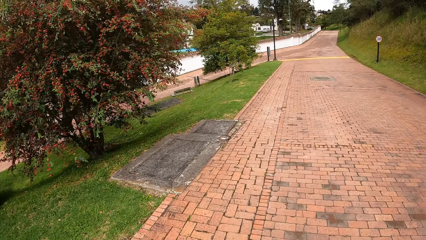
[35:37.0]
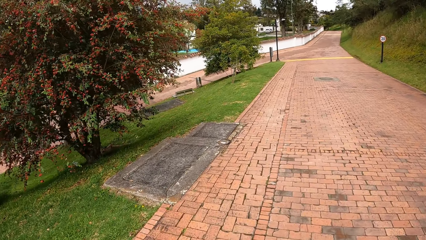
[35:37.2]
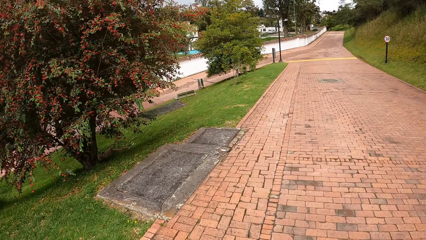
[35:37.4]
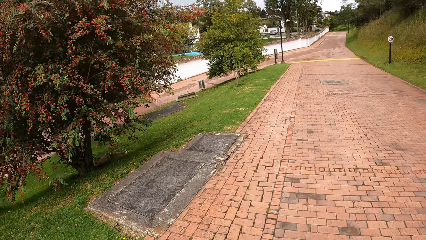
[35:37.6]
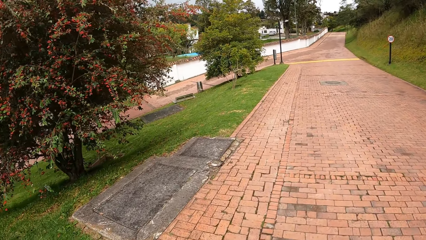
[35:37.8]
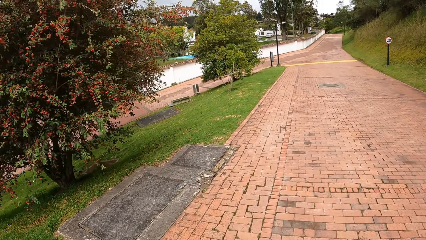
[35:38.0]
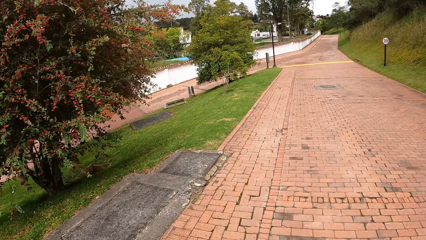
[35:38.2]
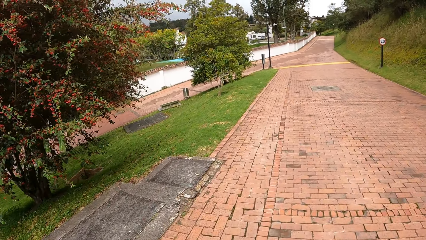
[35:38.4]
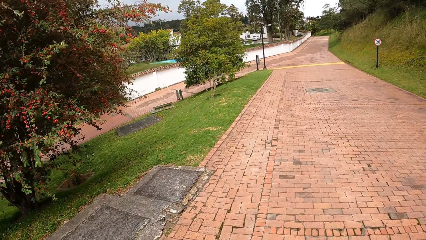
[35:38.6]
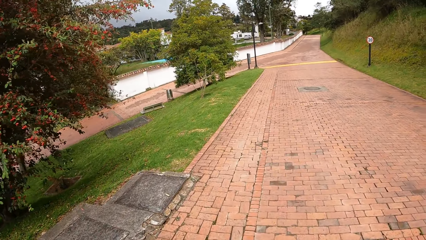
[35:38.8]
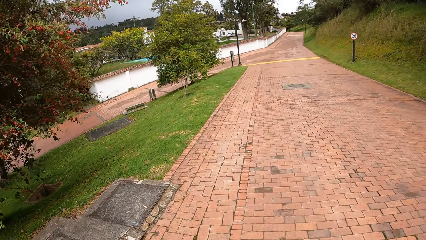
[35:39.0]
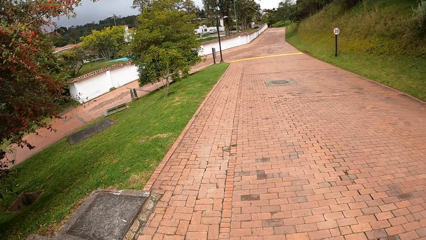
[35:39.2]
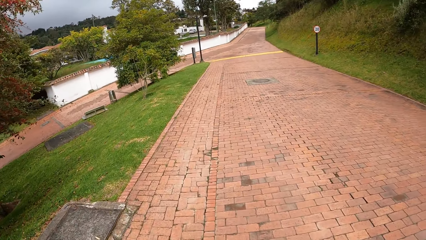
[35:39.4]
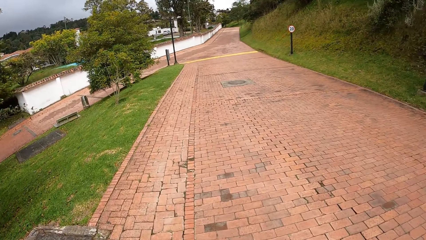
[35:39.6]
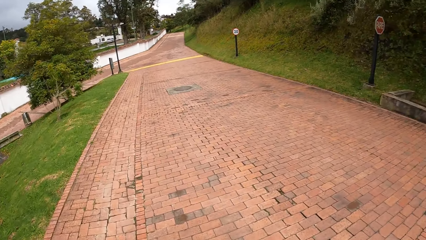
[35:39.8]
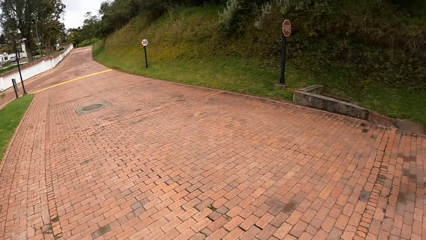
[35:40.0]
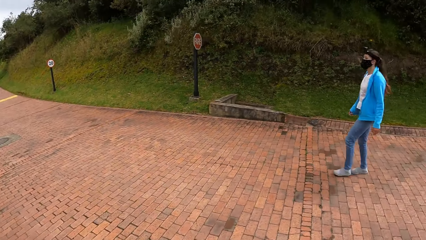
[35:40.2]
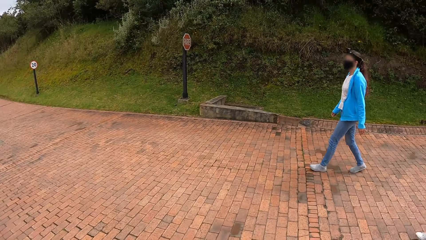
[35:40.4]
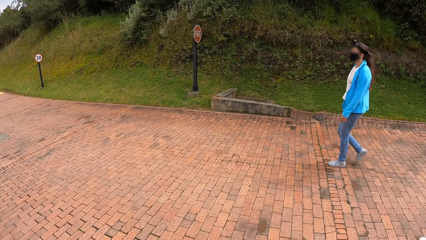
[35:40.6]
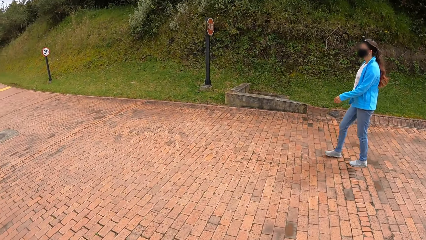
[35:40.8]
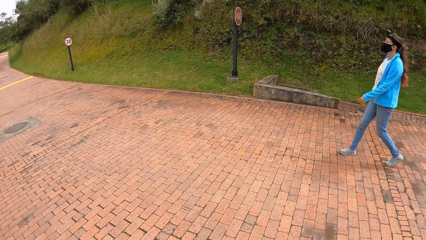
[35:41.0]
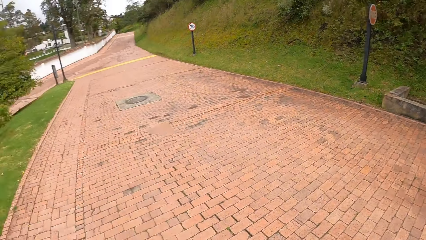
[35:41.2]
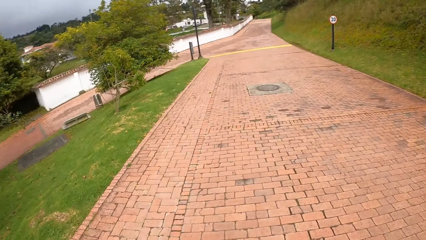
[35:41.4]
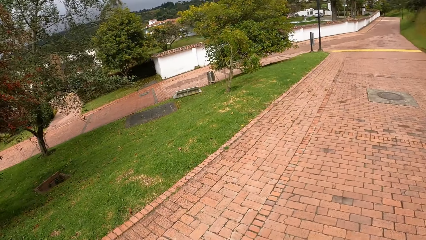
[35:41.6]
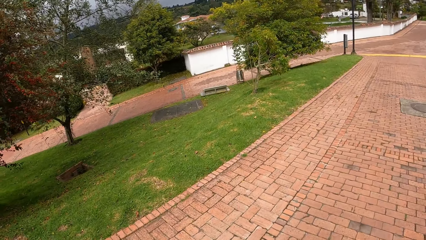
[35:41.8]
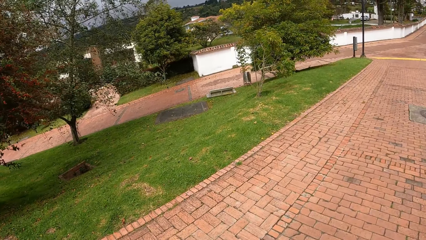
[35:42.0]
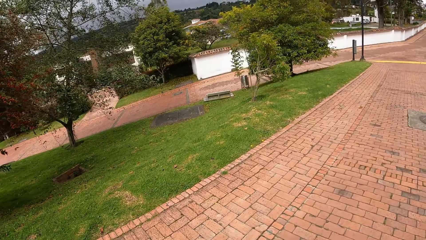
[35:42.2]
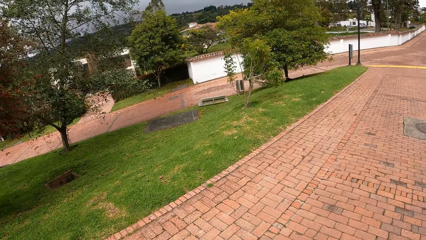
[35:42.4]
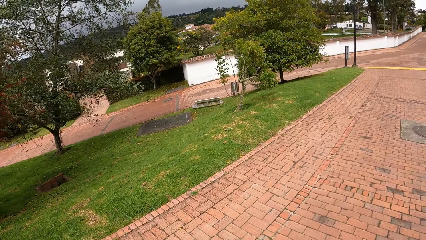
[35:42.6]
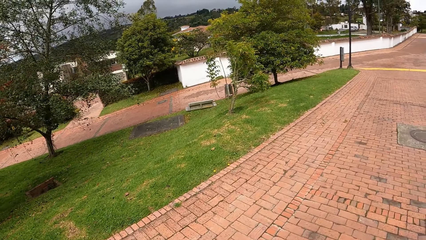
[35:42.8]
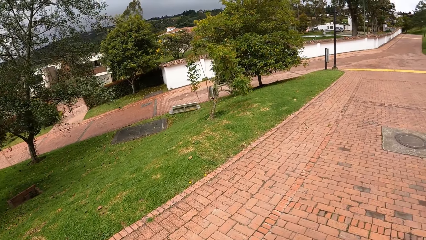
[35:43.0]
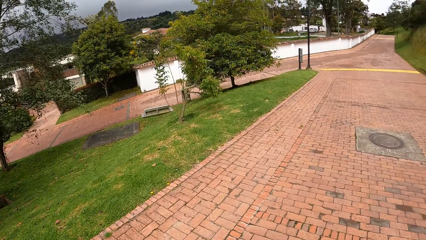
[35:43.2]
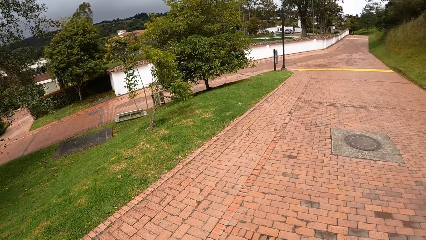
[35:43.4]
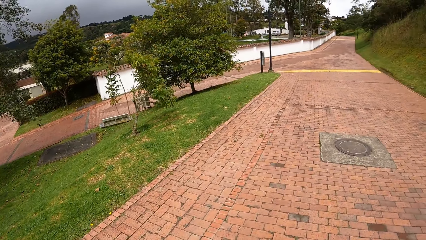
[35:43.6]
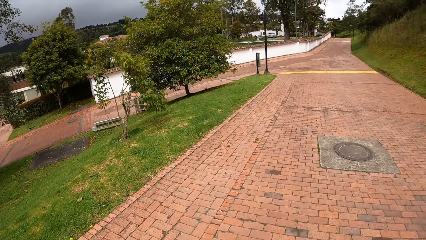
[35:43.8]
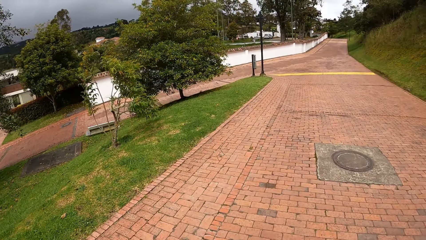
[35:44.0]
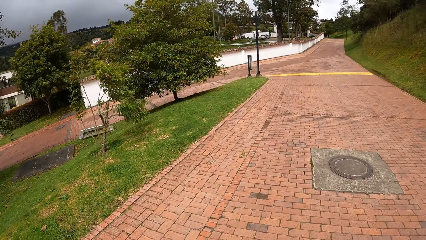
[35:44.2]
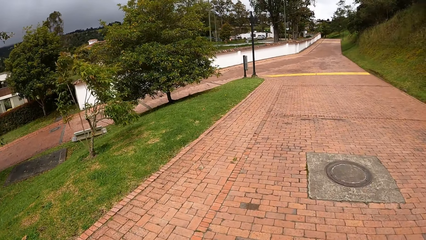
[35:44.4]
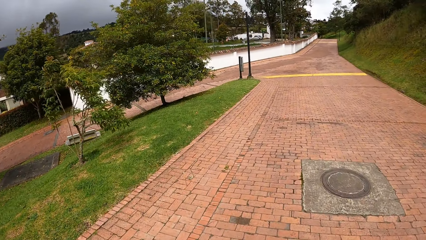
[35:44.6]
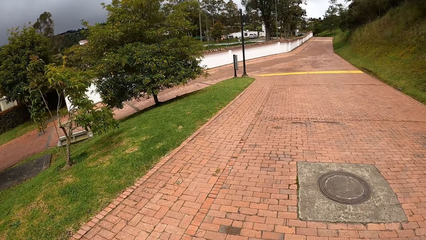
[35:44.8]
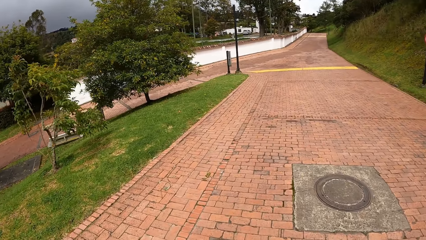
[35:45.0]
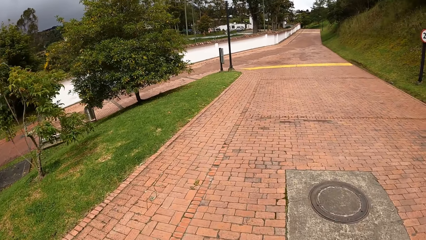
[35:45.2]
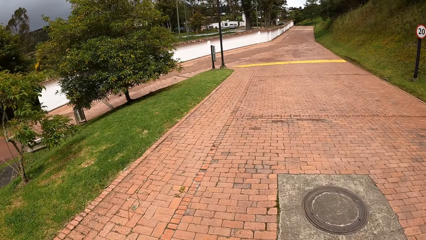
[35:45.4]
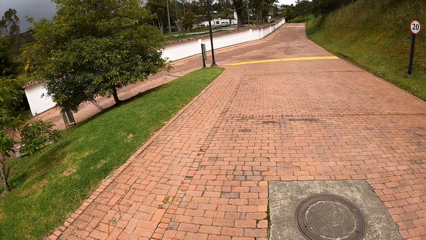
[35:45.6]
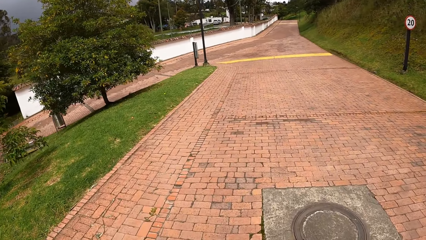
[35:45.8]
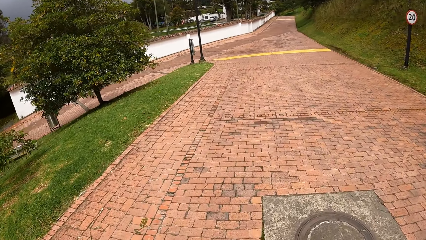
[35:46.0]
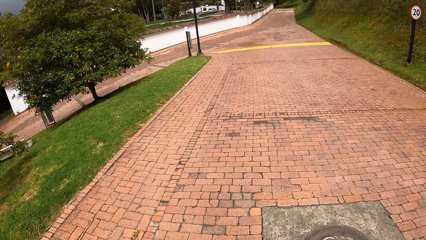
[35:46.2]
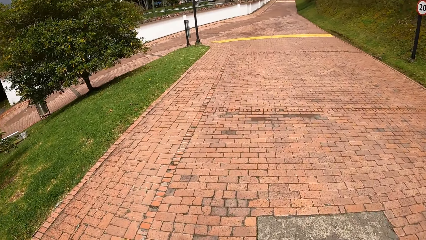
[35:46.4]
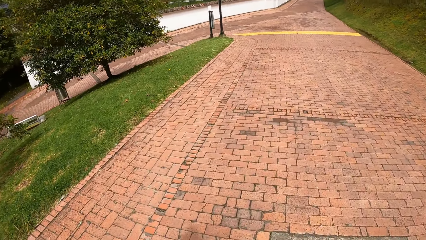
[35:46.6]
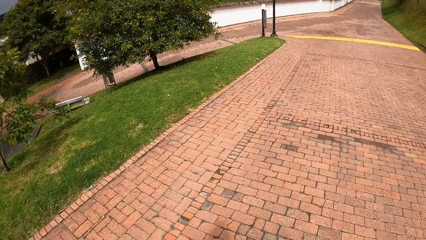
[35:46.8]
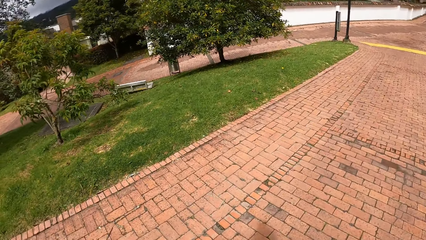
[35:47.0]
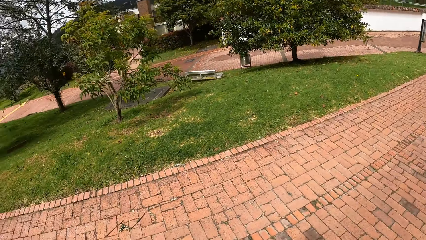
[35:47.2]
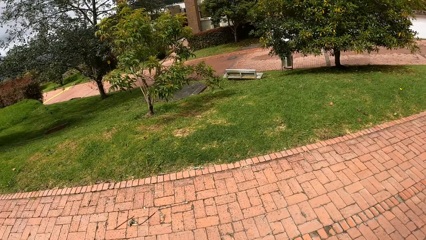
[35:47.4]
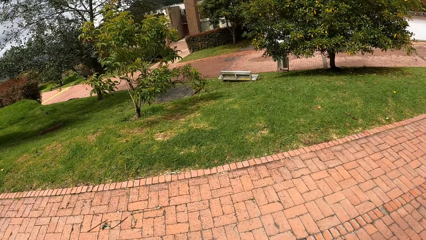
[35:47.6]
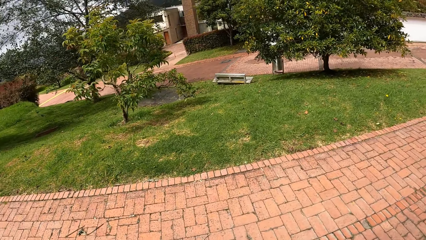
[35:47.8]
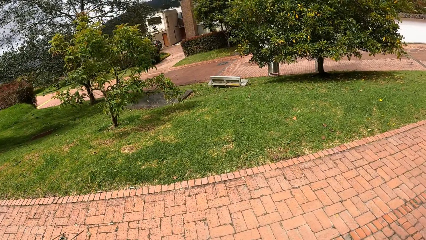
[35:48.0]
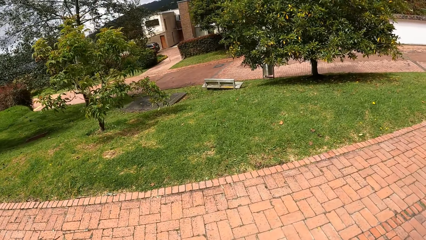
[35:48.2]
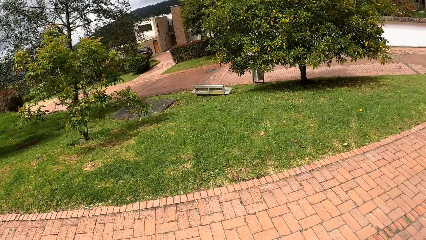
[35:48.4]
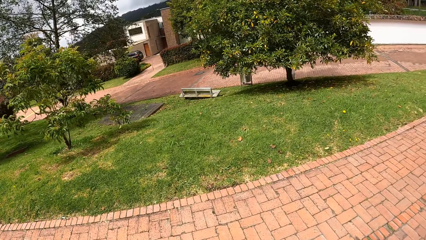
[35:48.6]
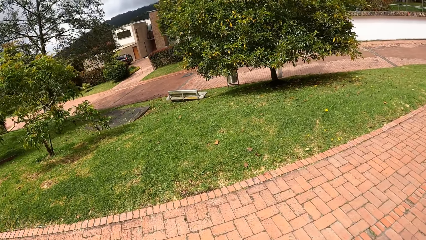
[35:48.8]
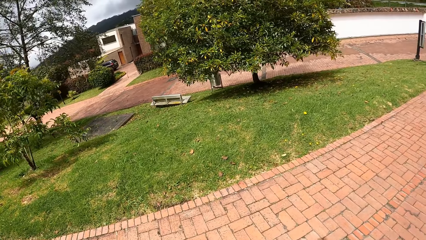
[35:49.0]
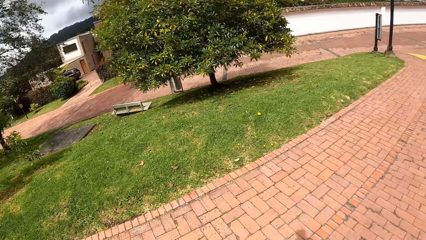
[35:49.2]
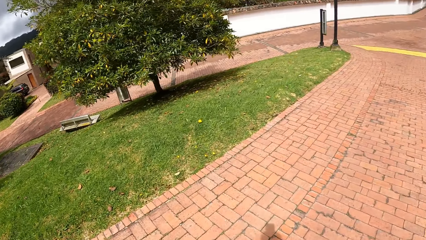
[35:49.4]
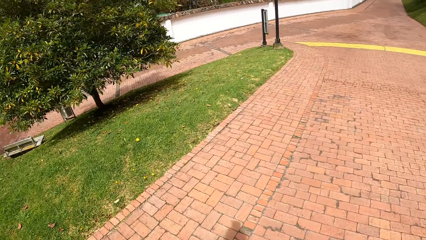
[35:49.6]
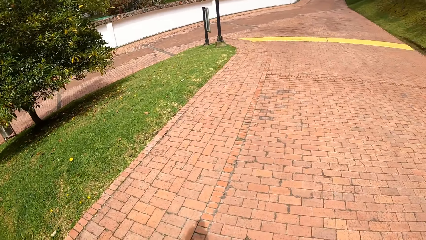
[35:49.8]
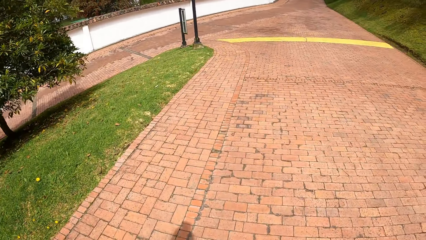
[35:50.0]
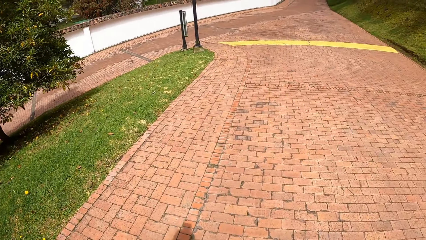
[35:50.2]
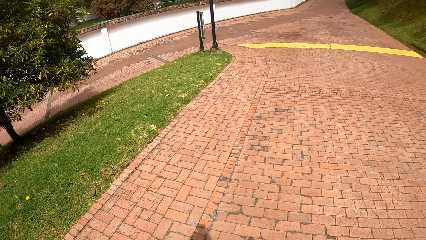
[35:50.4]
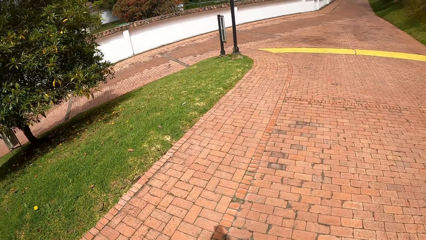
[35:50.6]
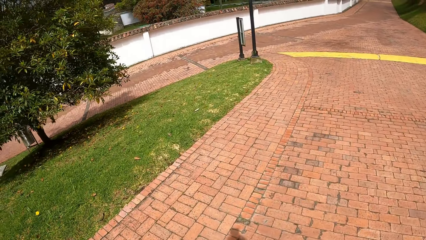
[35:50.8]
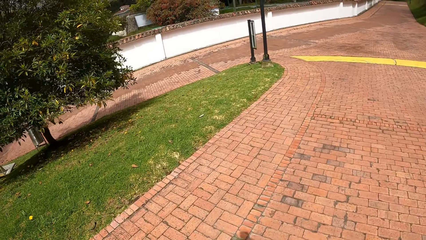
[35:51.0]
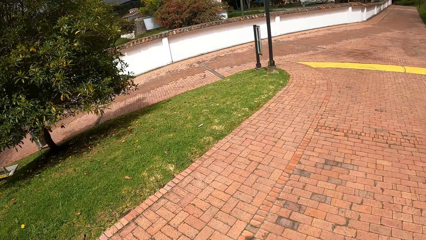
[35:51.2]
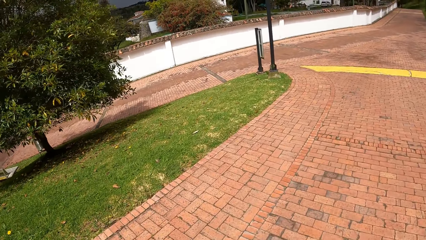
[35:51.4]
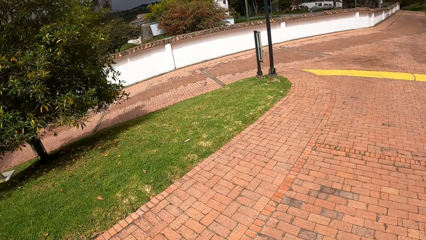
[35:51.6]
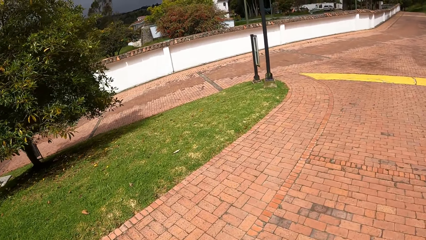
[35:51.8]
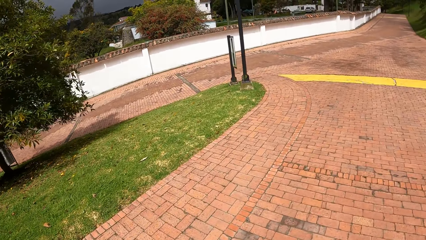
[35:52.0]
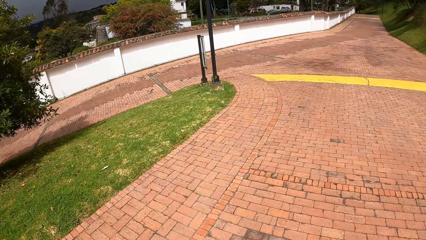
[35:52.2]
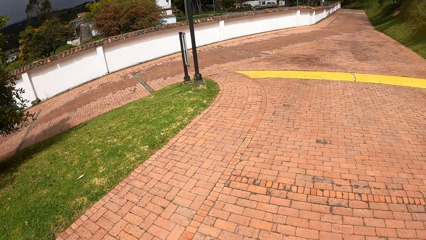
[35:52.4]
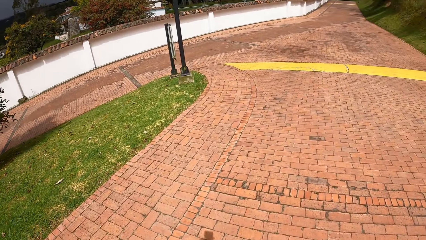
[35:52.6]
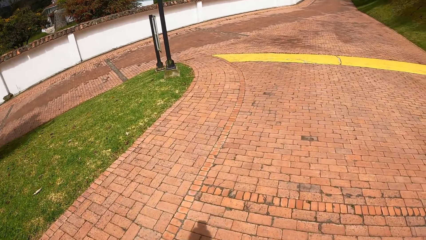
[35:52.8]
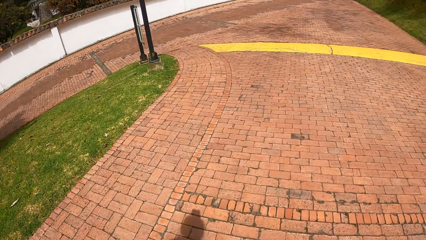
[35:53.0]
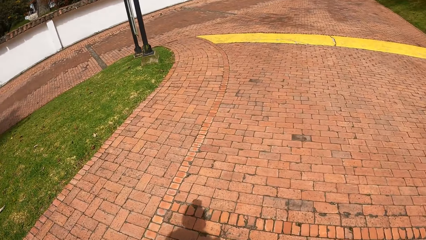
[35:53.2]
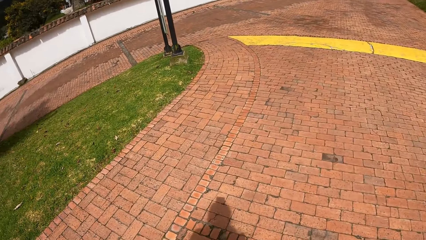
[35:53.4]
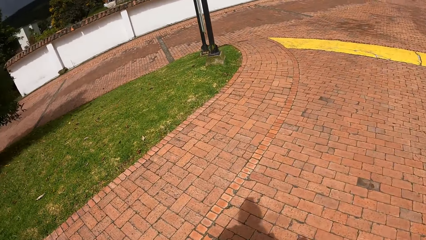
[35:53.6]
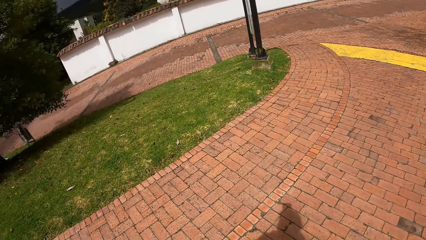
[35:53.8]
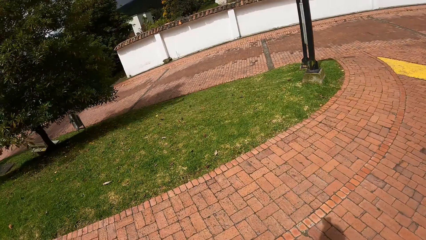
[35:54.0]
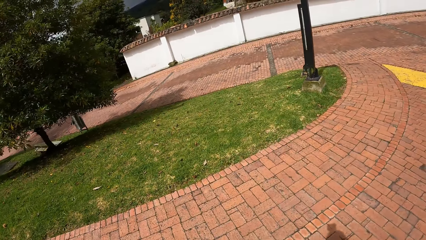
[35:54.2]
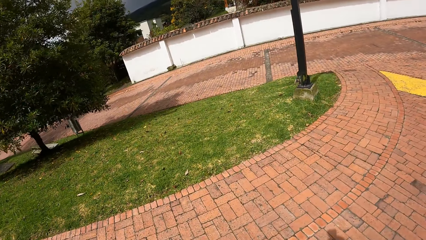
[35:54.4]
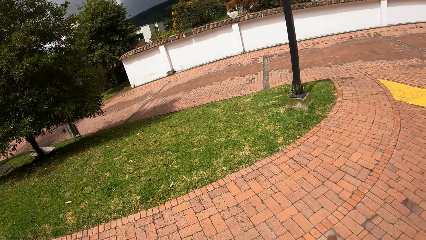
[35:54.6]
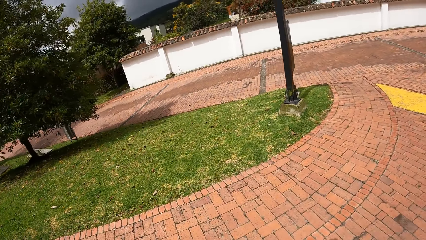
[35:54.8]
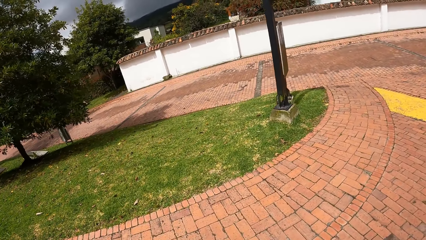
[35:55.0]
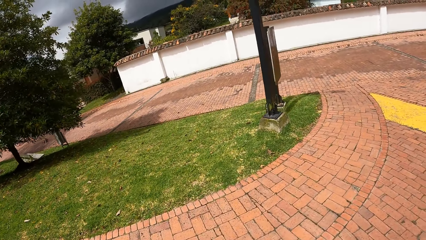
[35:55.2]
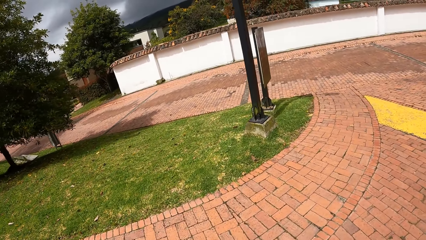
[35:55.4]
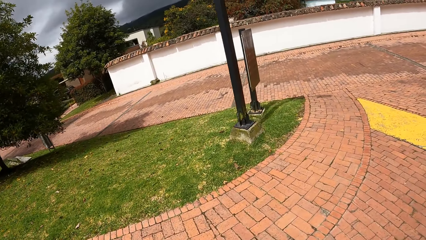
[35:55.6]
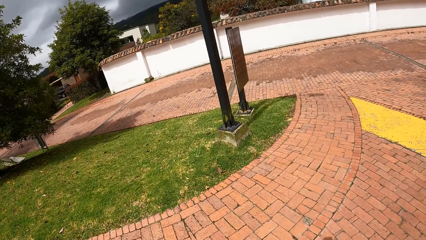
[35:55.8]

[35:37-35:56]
The camera wearer looks at the woman. They look around the environment, walk across the pavement, look around, and walk across the pavement.
